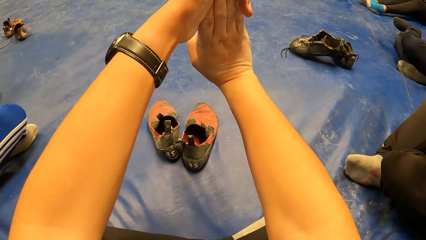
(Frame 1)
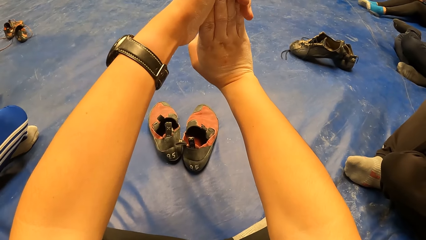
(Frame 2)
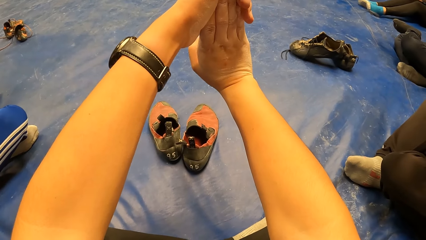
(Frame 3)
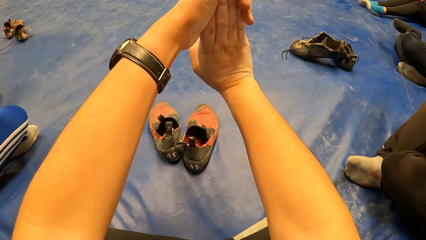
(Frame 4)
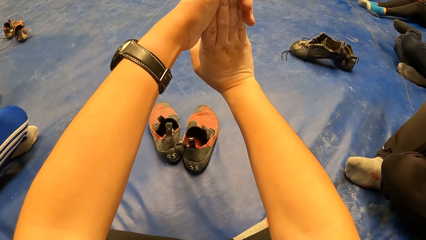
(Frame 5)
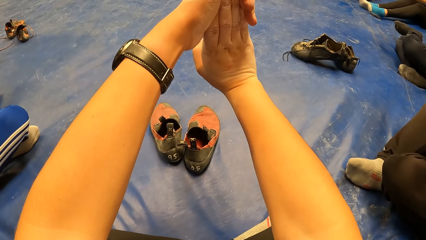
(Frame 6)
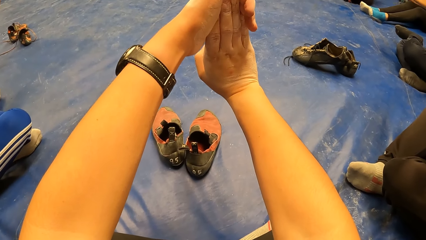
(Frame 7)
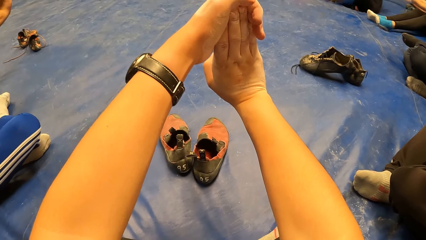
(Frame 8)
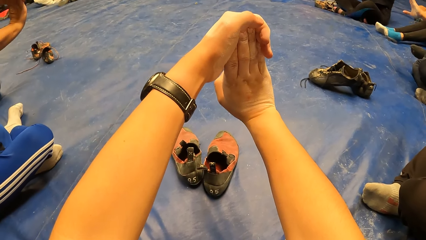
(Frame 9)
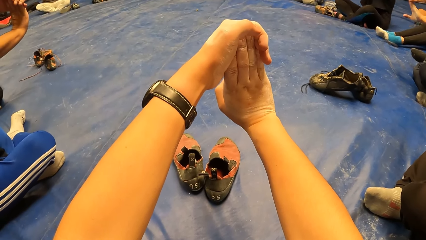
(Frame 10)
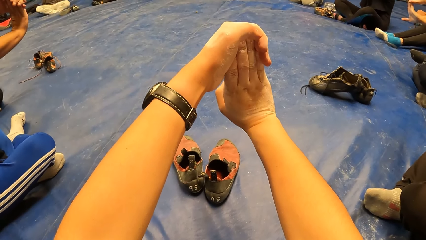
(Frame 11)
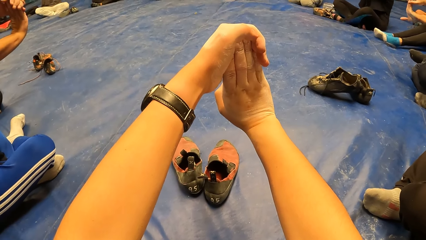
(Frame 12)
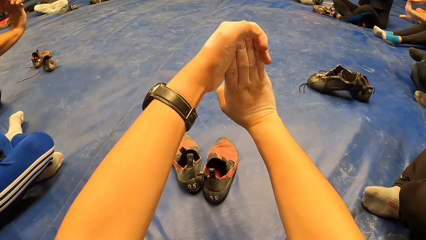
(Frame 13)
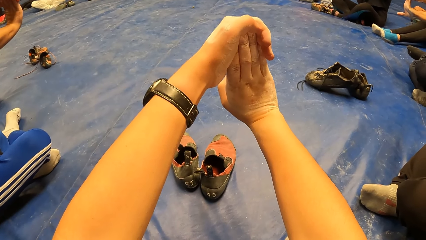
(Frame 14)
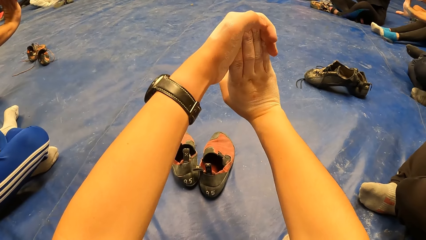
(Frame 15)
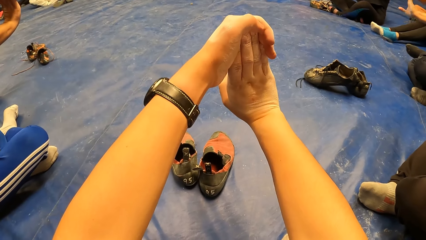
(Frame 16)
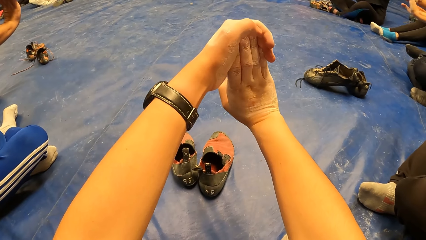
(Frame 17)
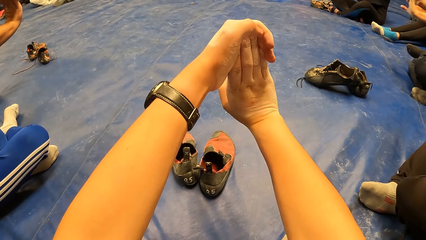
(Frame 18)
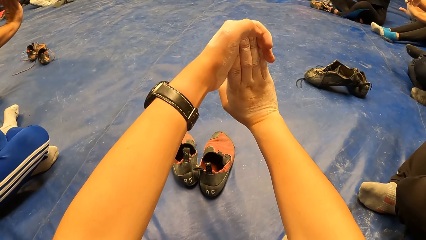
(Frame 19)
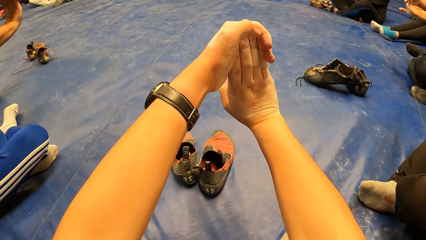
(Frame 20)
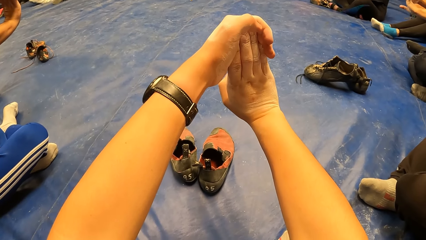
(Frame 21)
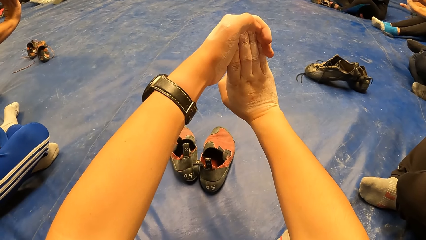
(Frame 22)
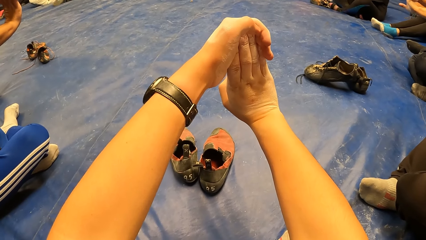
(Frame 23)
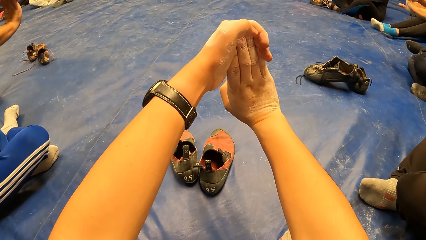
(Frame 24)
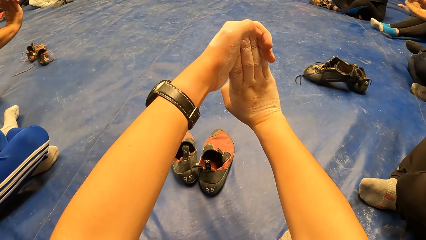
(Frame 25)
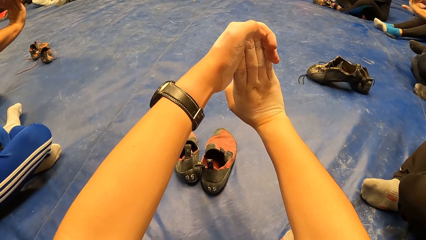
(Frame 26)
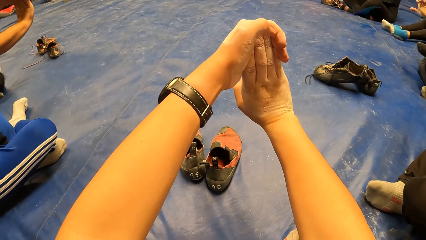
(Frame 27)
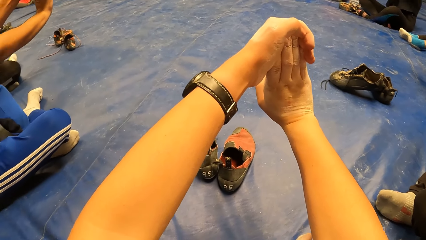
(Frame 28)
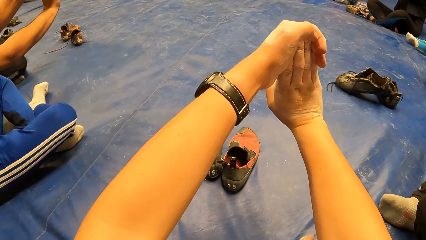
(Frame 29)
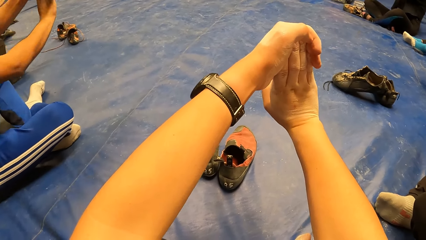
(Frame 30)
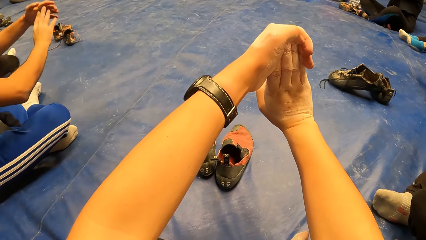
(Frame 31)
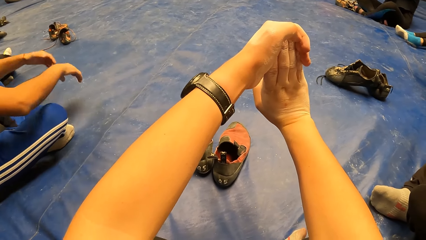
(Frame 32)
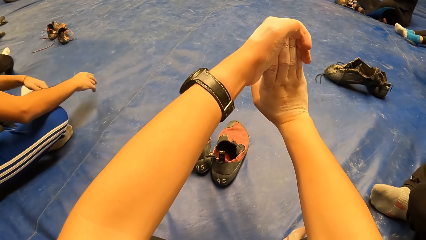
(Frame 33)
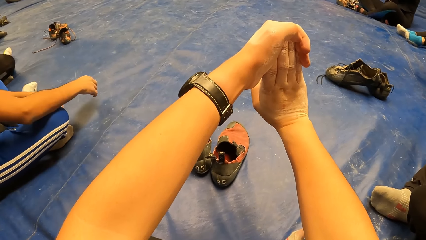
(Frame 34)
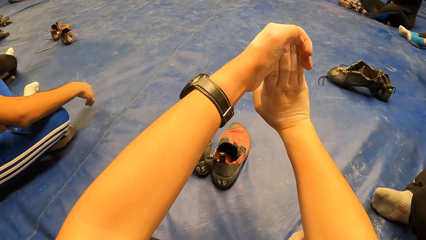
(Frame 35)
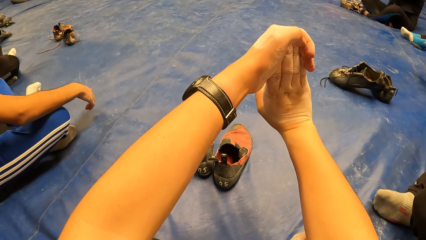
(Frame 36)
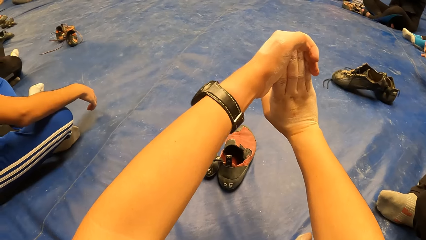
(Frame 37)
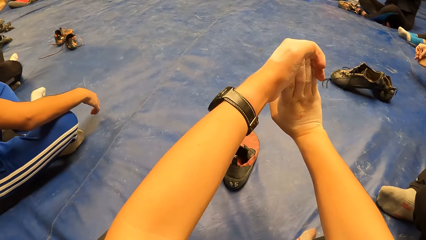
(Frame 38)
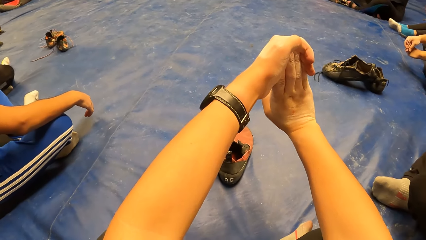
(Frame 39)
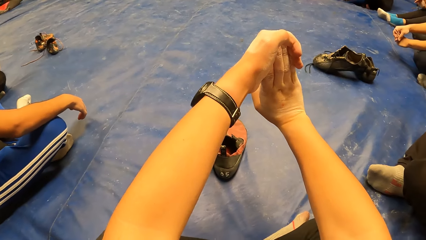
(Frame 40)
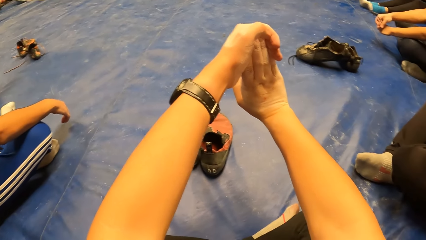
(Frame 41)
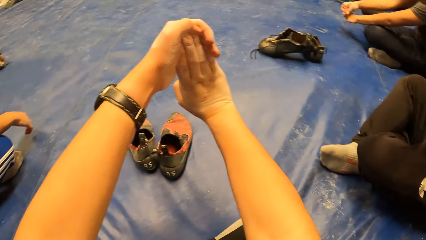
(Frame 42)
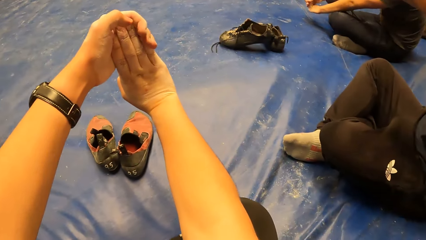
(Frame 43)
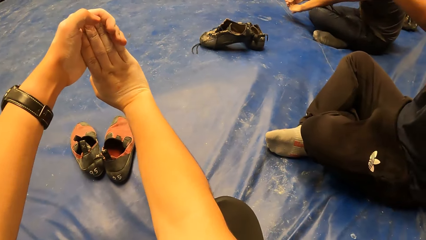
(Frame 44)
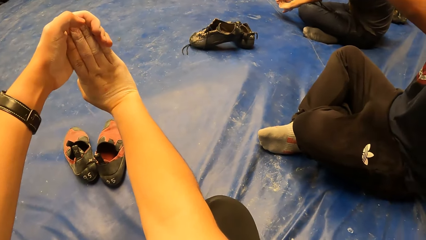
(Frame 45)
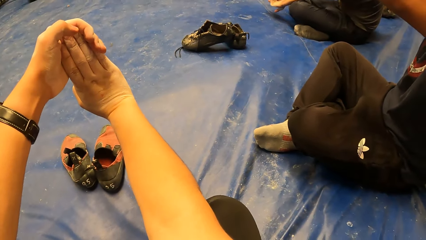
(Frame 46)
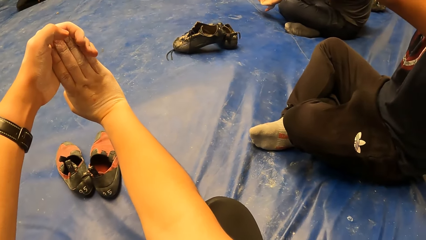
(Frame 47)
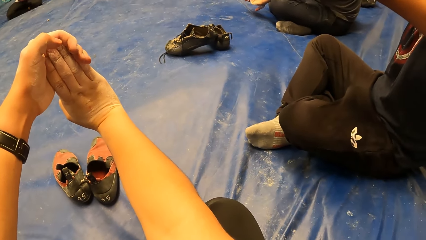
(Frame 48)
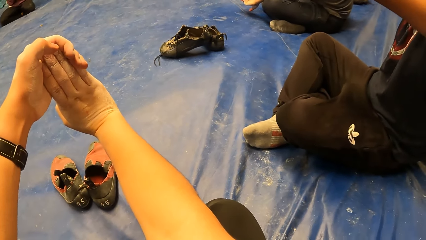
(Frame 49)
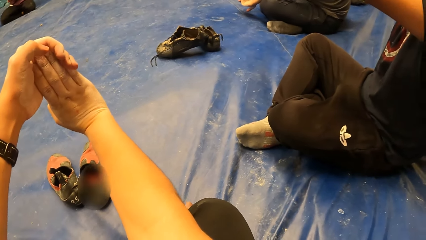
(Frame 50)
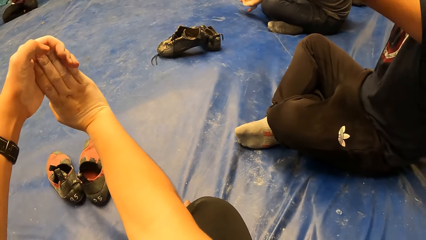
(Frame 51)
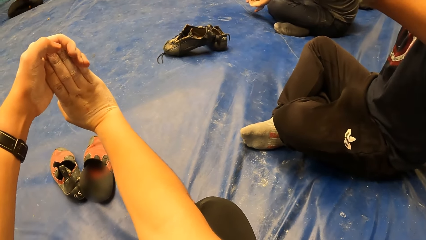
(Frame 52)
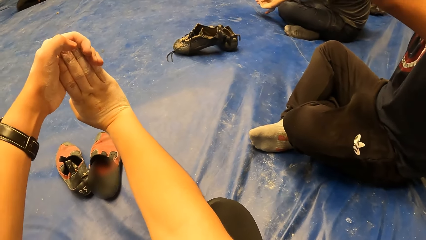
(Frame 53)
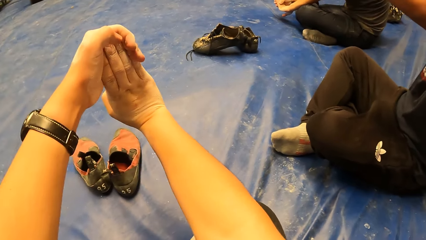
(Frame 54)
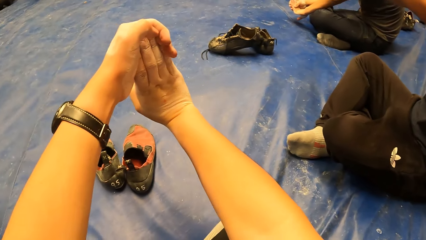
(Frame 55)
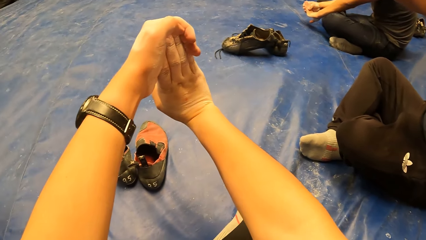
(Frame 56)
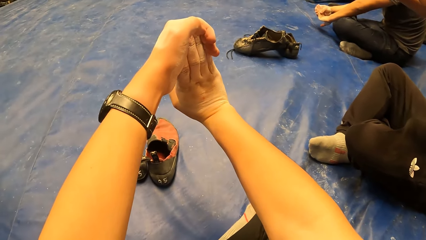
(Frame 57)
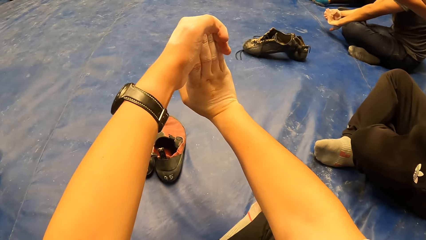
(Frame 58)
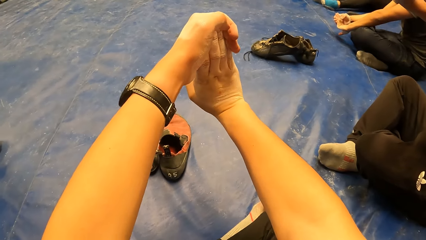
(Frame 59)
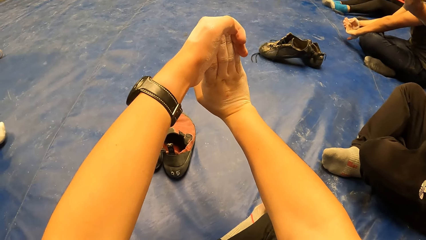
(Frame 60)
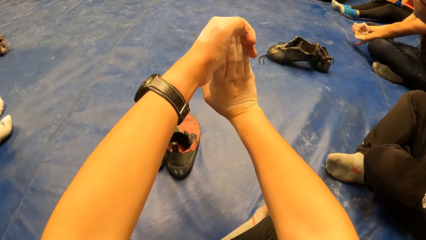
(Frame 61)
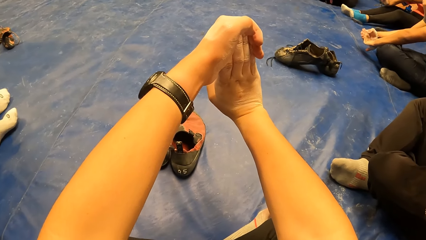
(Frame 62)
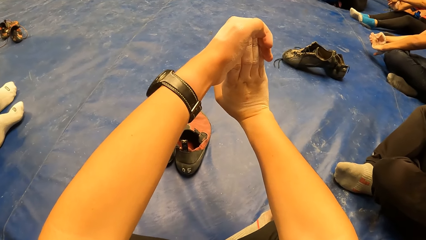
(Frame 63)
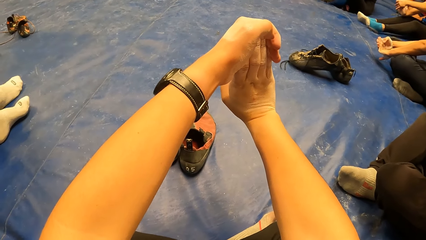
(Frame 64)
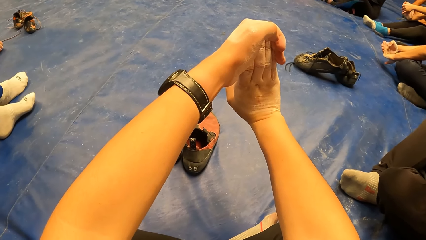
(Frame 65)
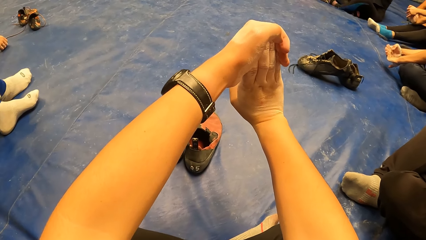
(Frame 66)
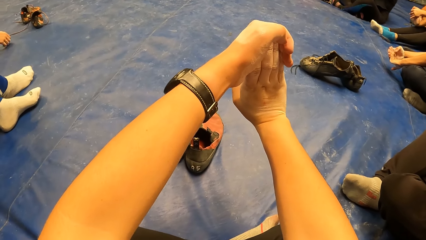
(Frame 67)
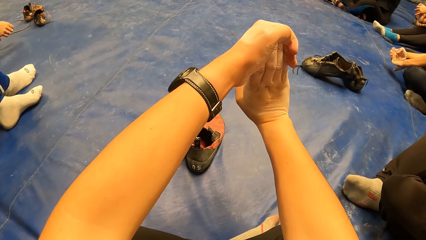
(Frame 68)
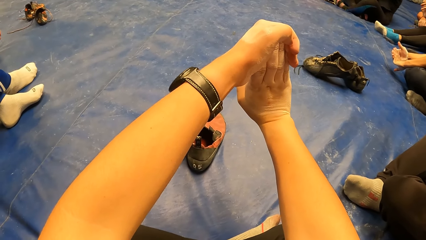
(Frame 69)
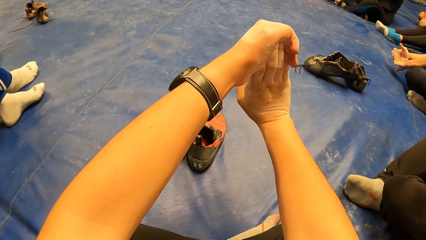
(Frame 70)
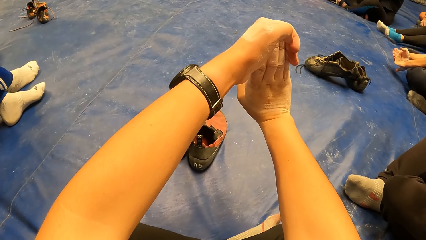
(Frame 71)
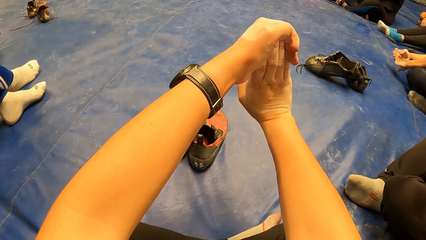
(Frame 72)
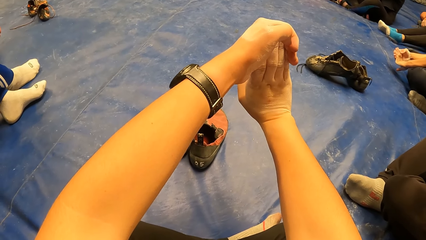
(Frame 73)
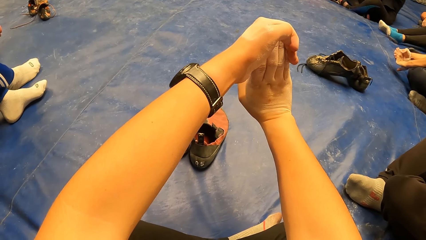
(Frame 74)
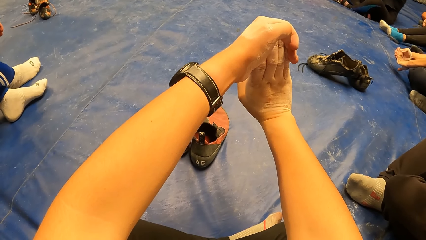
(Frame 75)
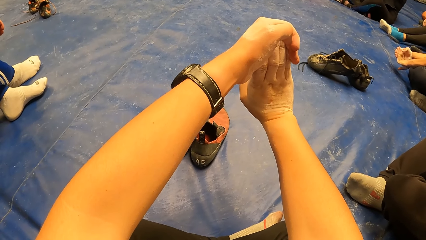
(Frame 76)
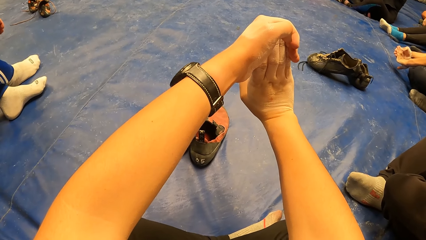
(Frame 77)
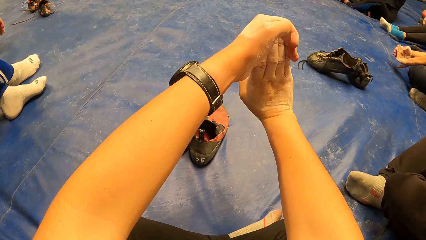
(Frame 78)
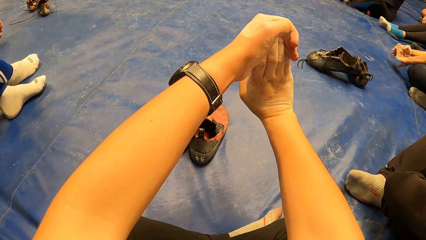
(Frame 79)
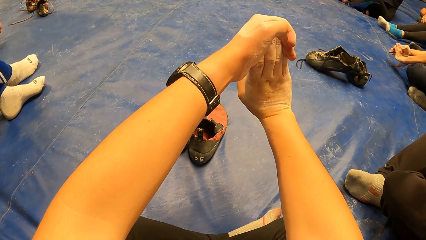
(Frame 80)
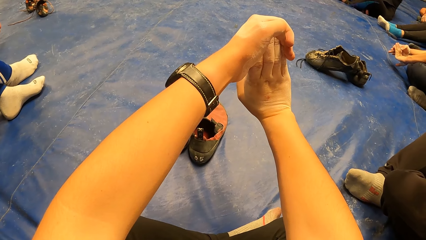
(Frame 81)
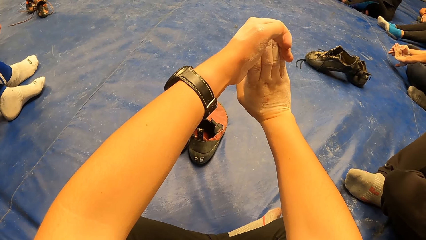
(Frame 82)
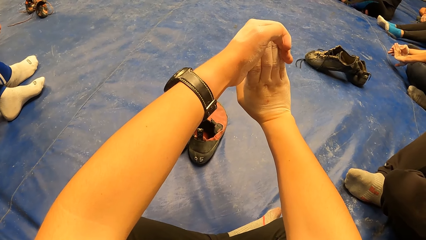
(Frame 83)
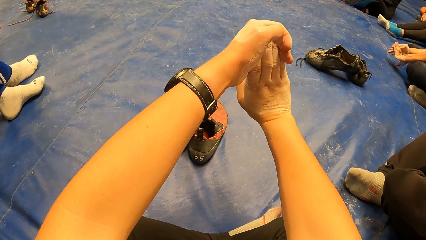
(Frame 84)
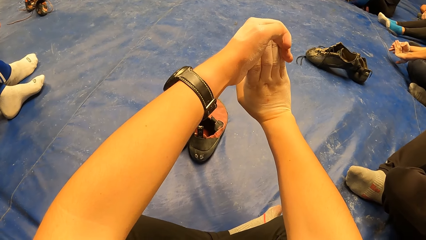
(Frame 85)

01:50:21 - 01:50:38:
A person stretches his hands. The person puts his hands down.
